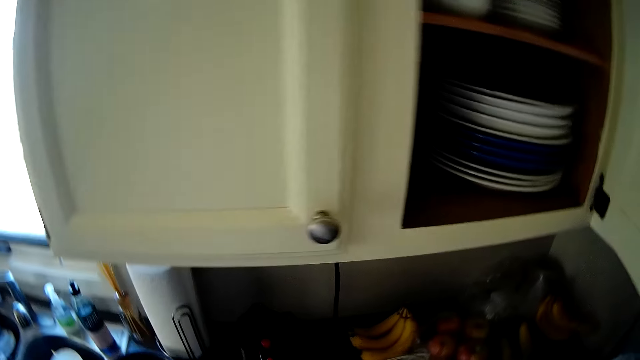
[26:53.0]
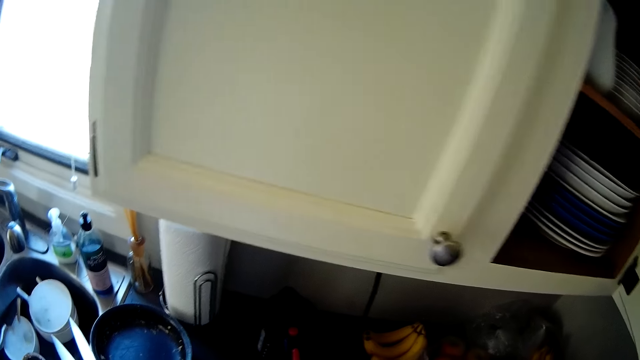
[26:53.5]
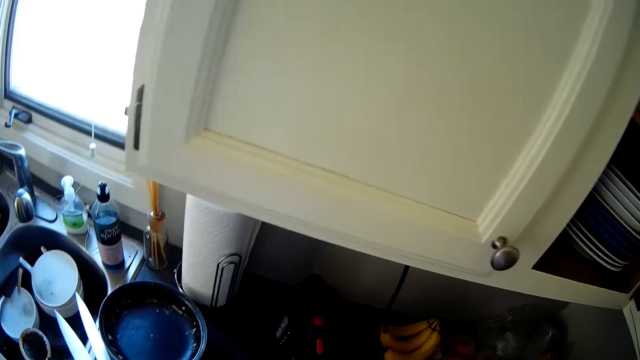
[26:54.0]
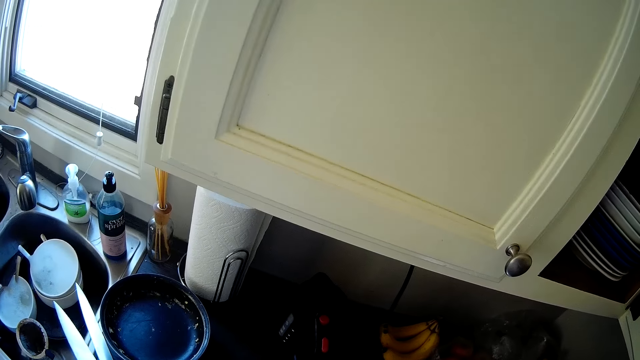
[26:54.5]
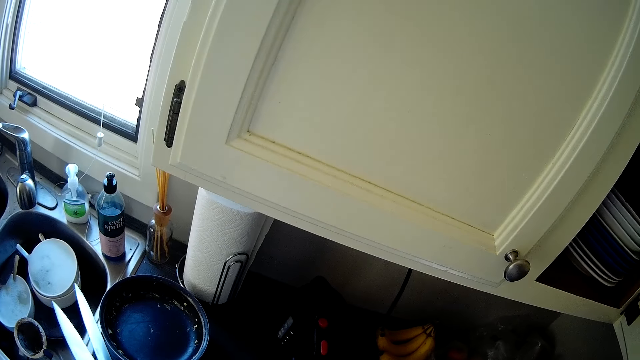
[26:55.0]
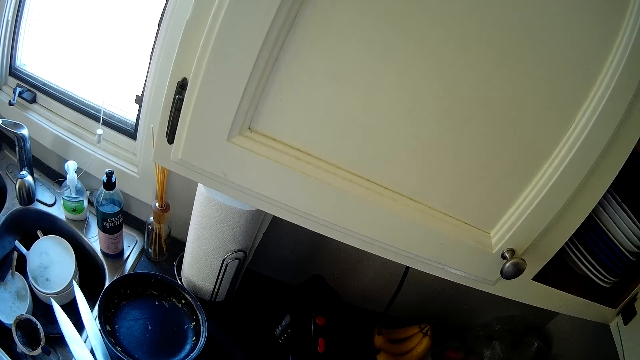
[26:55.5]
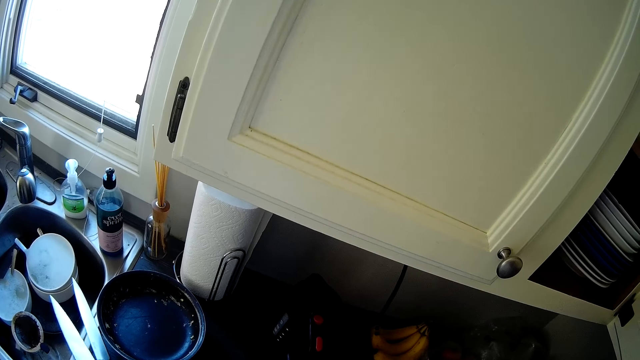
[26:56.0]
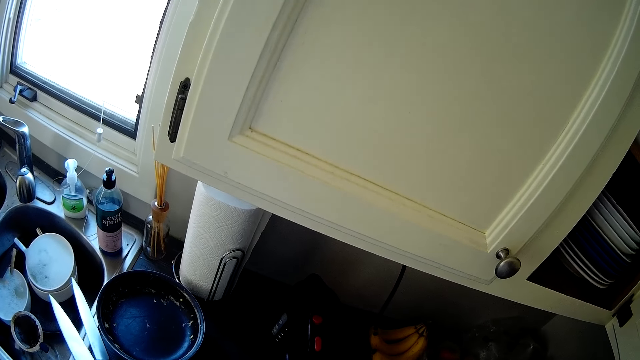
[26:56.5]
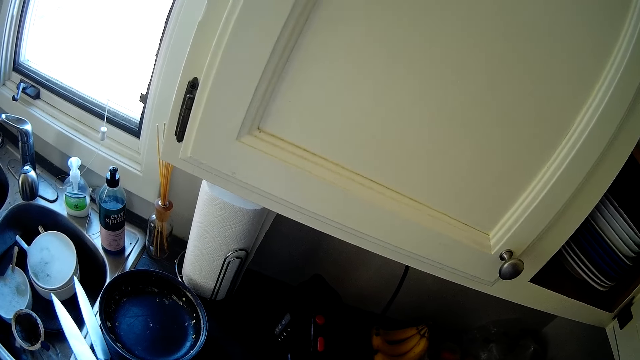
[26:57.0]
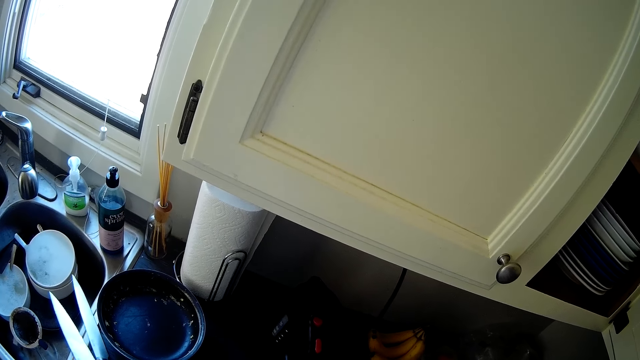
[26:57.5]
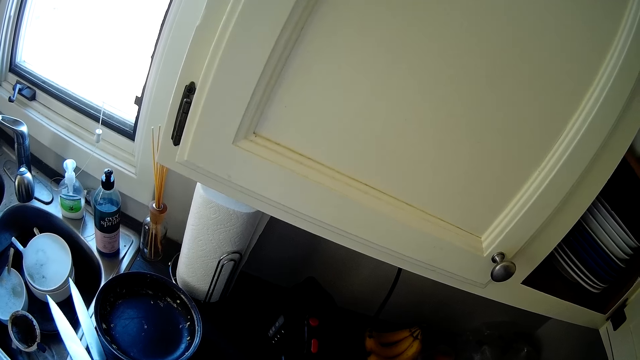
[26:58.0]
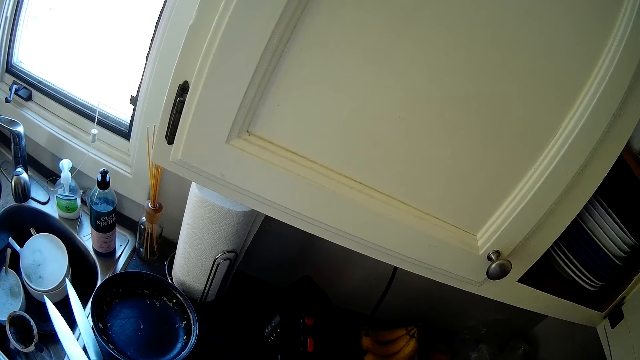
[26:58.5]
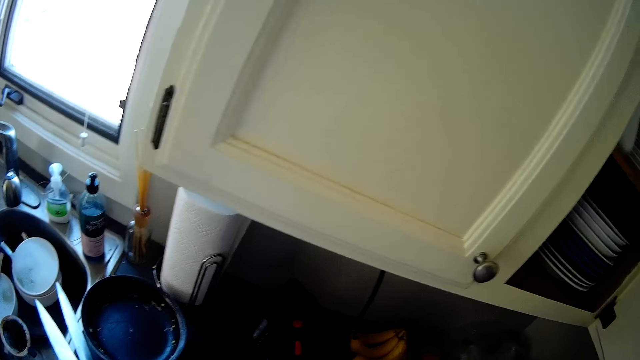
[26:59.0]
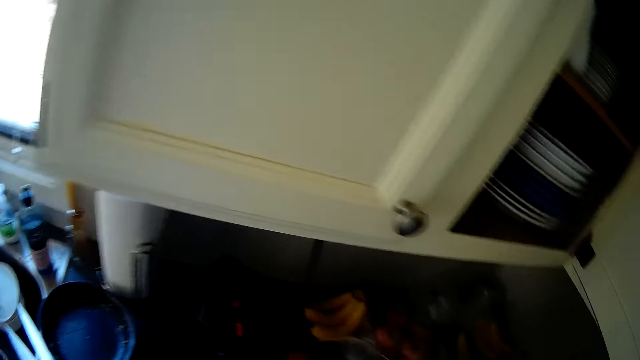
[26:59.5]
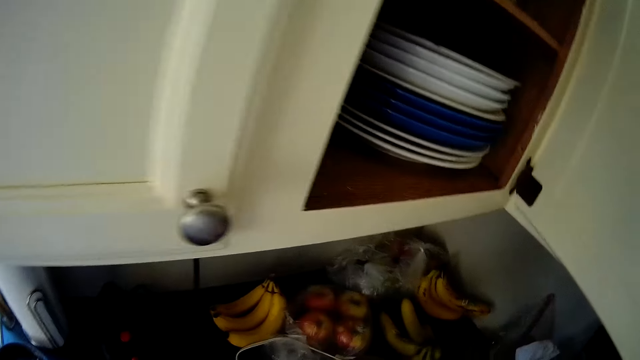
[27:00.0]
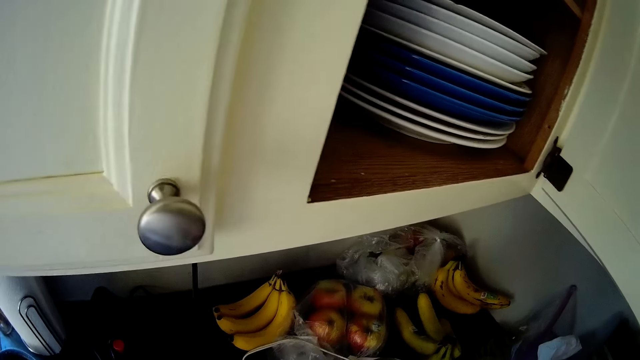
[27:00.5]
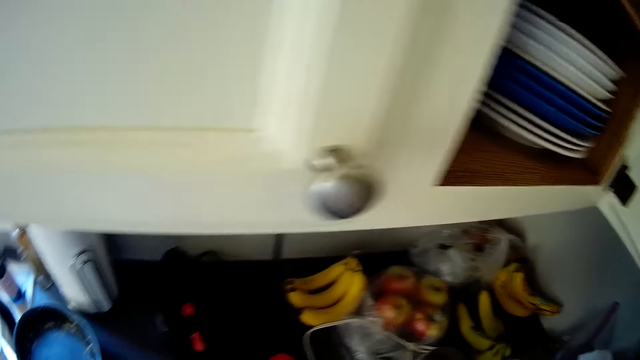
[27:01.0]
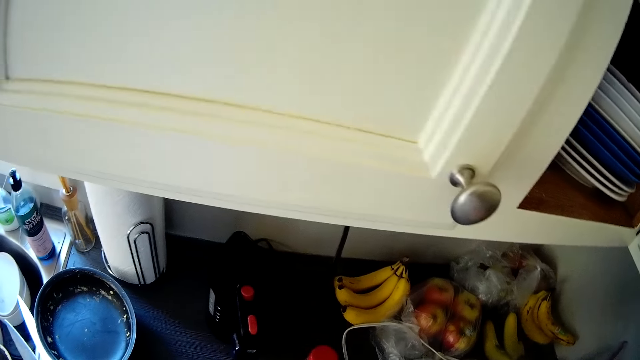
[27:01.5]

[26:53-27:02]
The camera wearer stares around the kitchen.

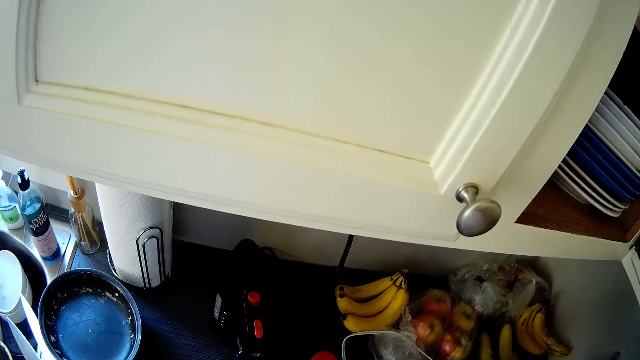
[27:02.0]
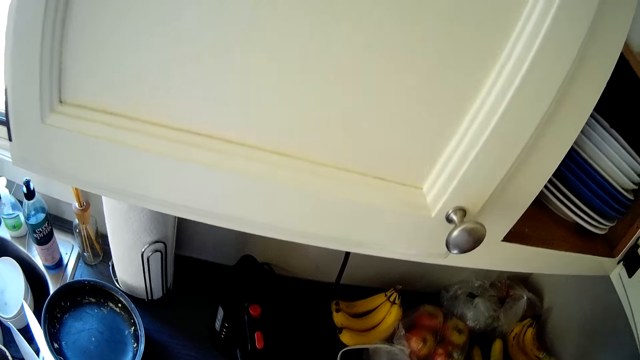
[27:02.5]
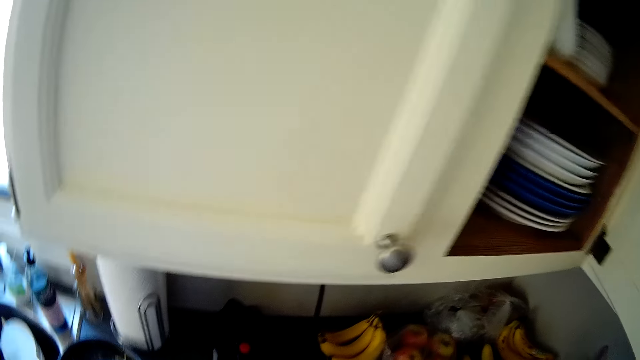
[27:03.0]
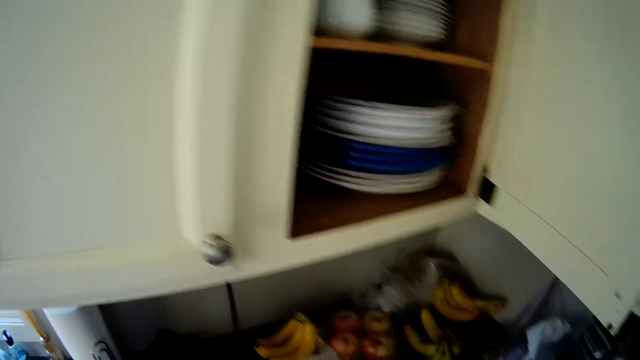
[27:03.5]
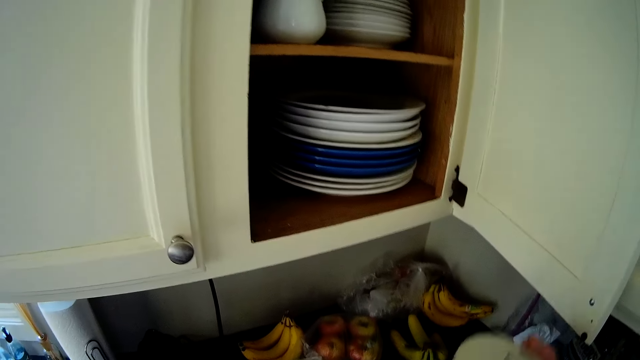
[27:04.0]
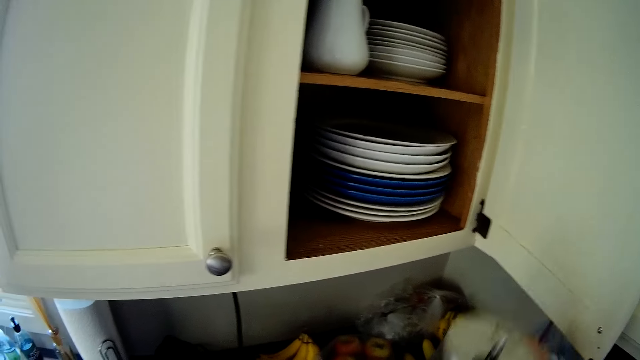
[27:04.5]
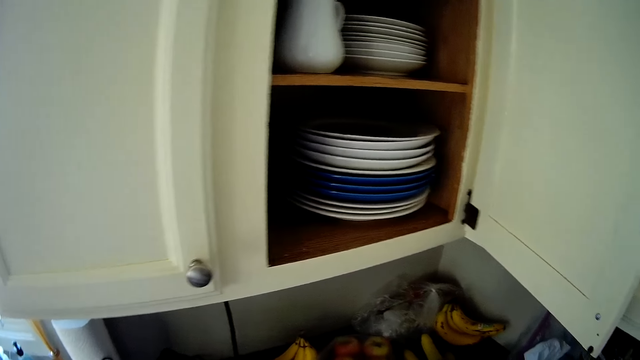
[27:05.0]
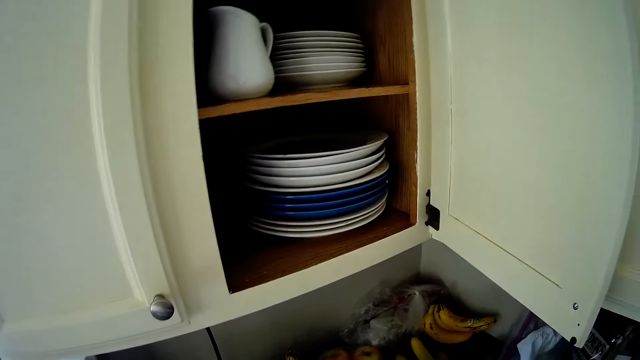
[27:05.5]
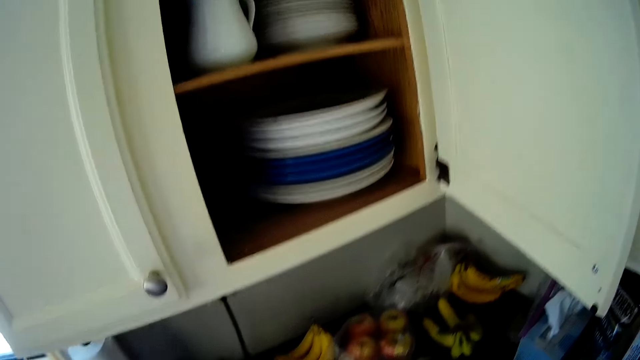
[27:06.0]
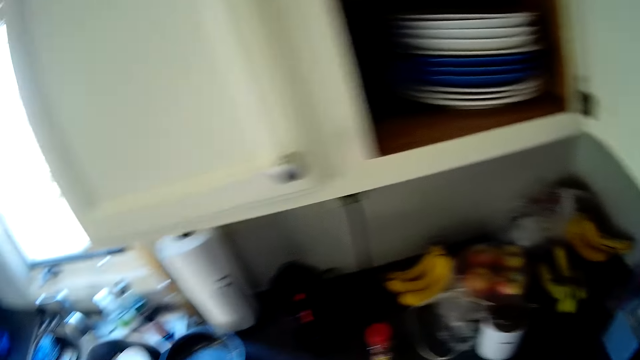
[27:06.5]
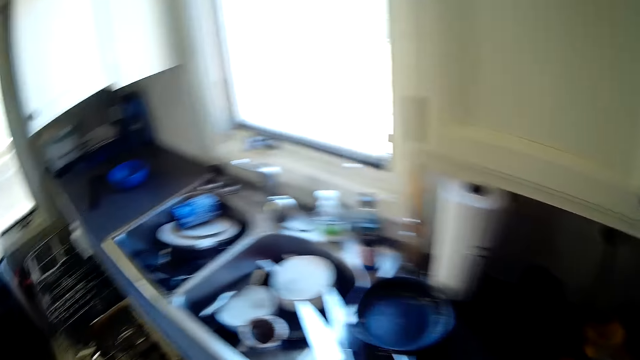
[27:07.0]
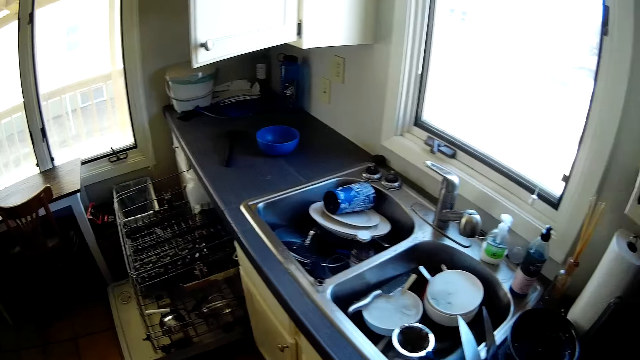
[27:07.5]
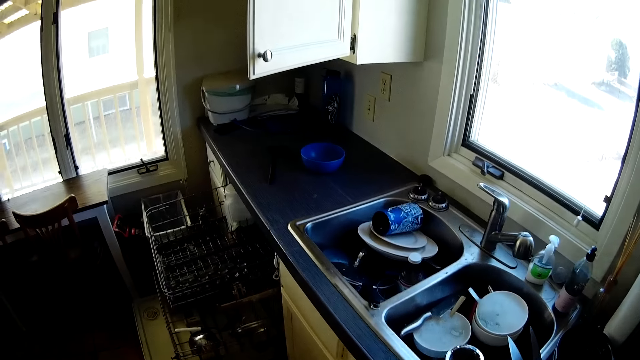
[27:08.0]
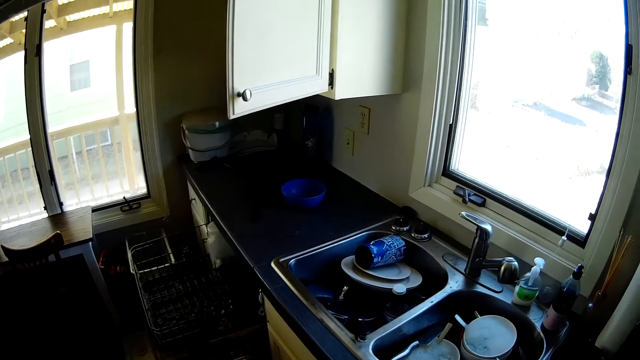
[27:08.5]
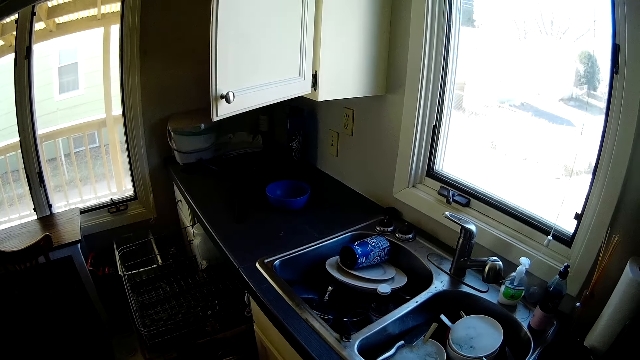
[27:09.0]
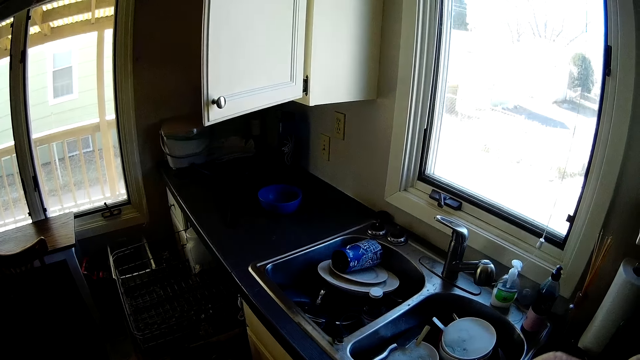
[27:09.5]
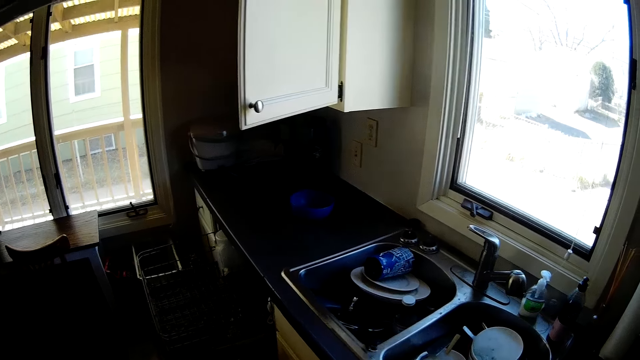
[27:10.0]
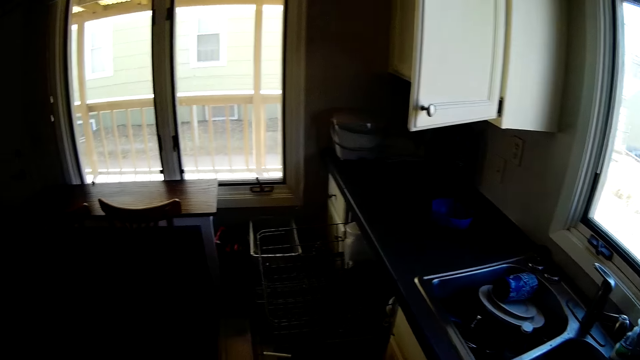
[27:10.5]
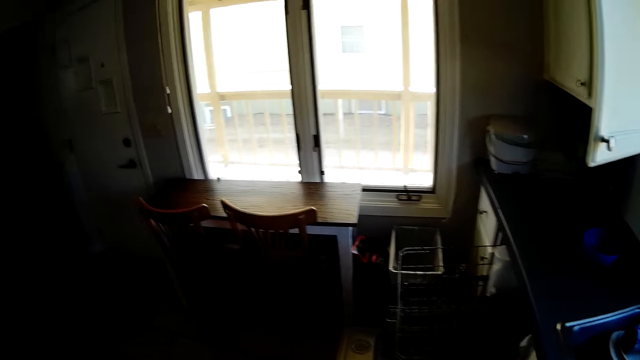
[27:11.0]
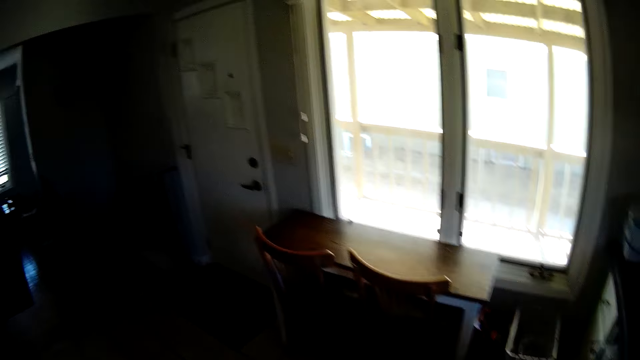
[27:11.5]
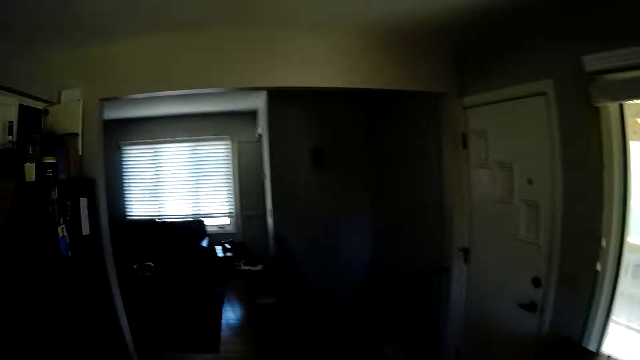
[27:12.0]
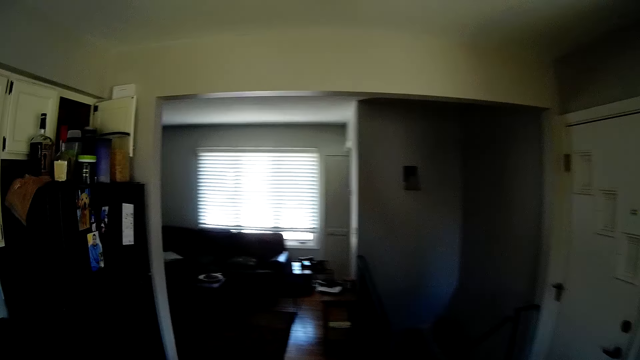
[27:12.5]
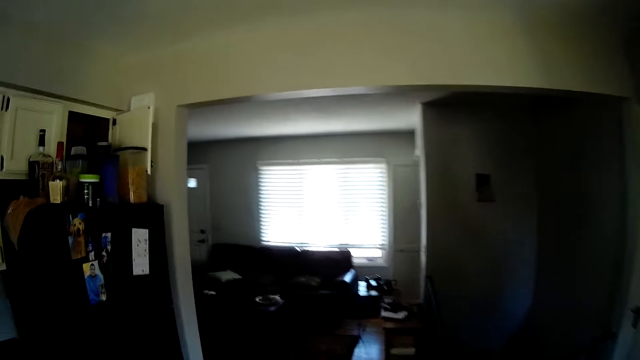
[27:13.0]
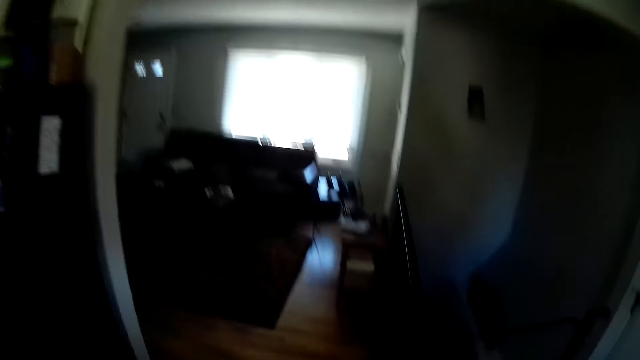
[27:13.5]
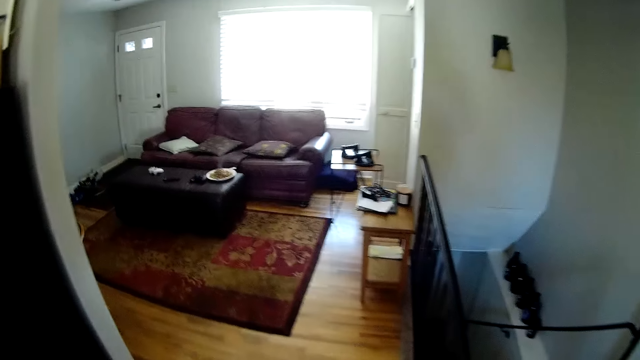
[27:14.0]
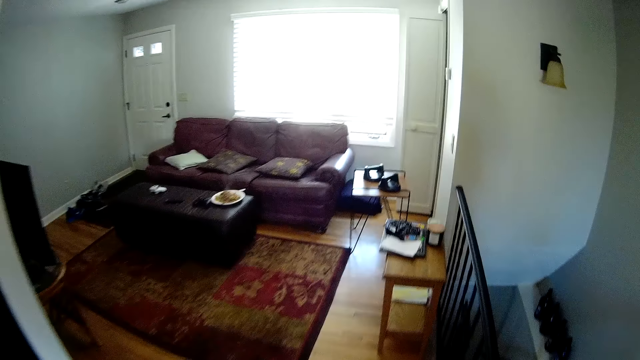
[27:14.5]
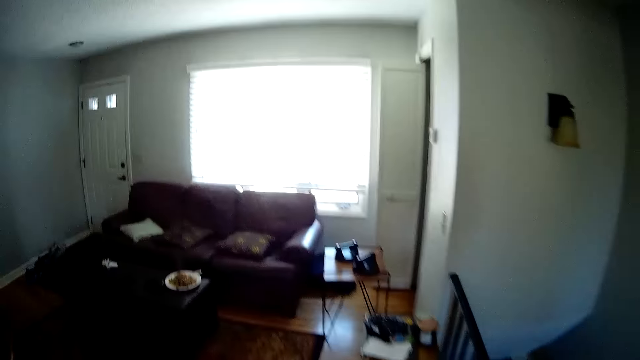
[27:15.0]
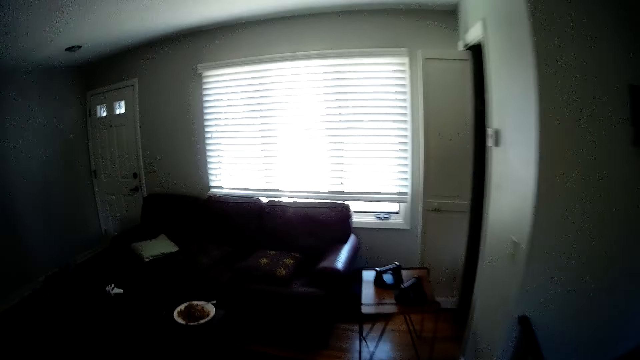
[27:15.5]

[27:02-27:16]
The camera wearer raises a cup from the counter with his right hand. He walks around the house.
